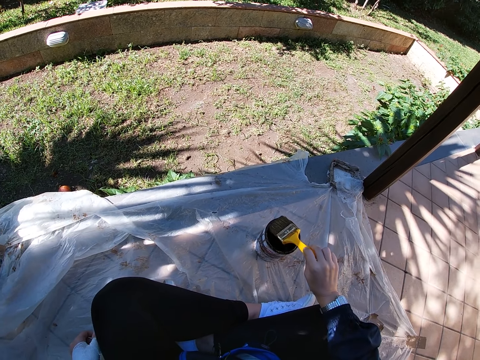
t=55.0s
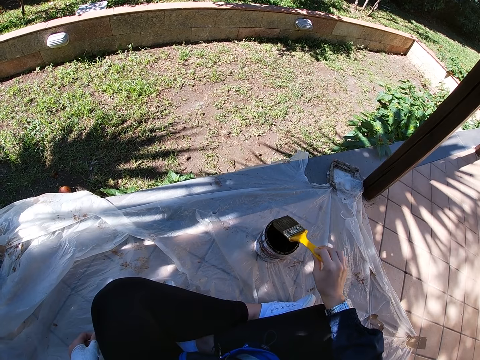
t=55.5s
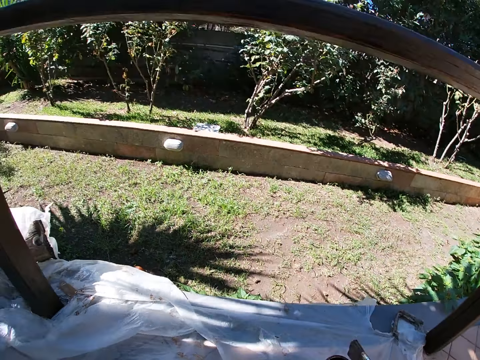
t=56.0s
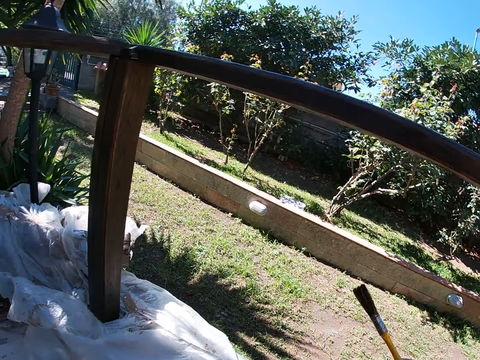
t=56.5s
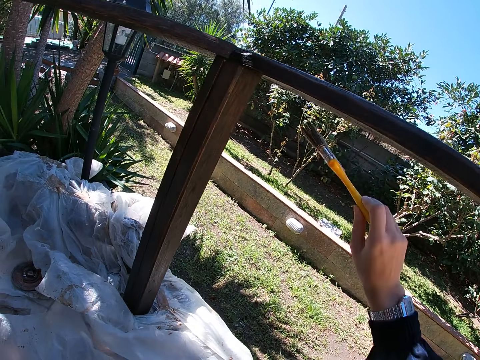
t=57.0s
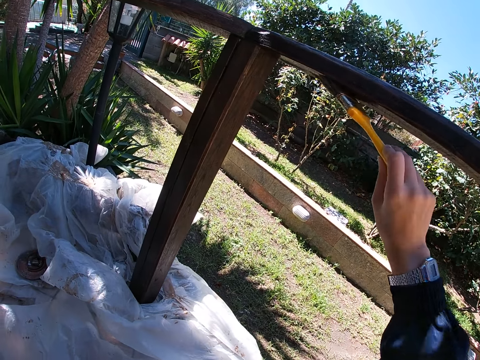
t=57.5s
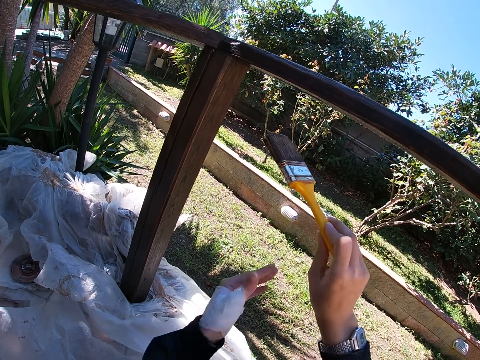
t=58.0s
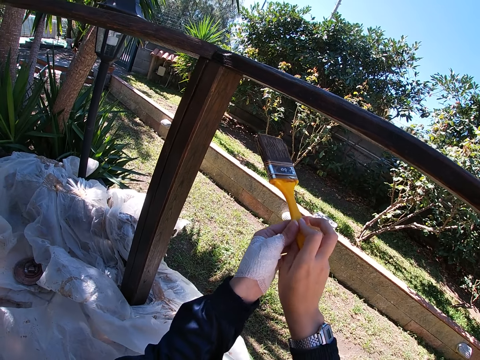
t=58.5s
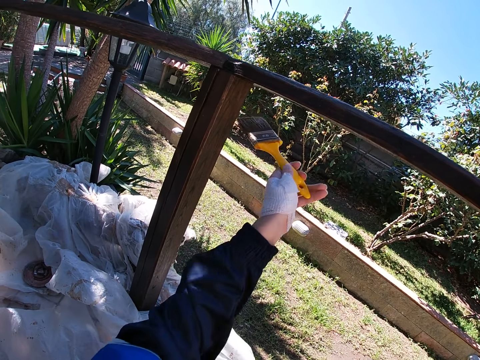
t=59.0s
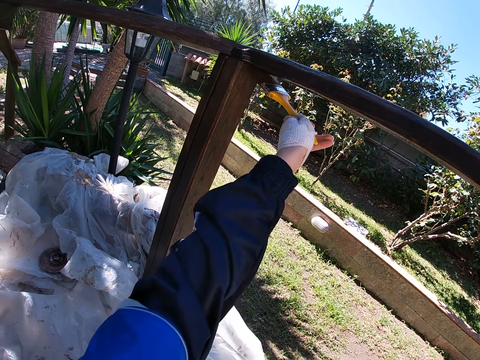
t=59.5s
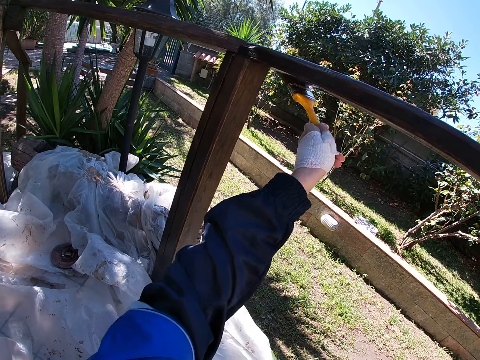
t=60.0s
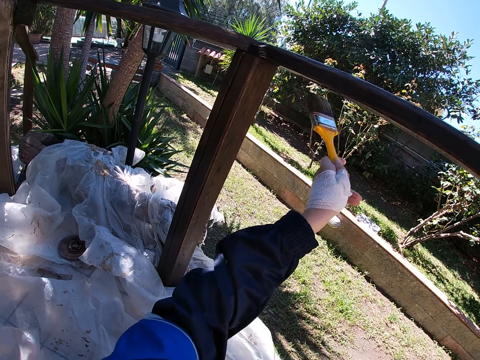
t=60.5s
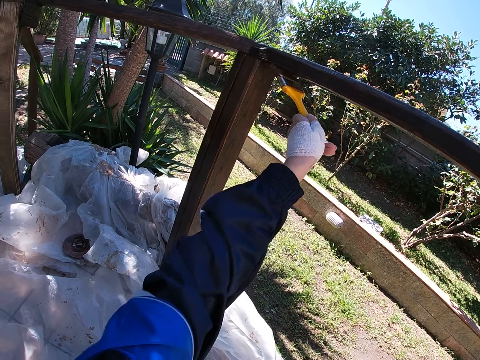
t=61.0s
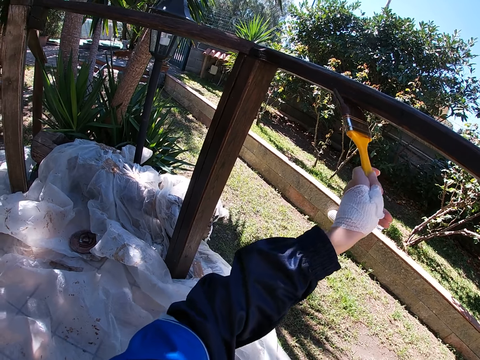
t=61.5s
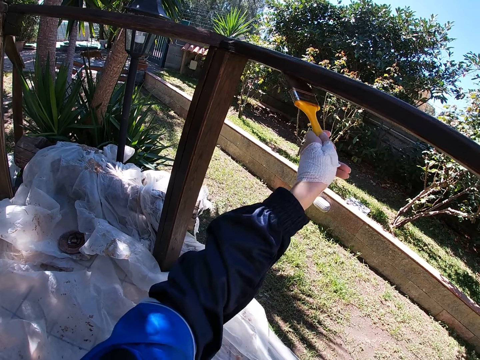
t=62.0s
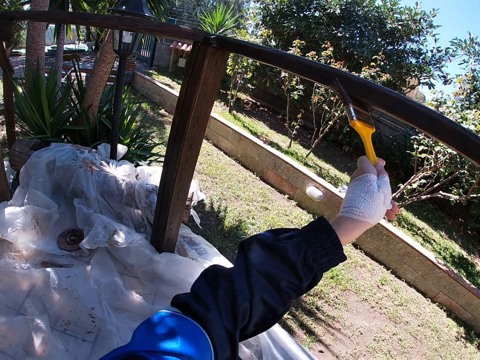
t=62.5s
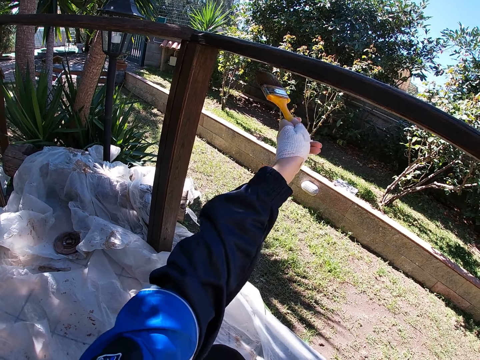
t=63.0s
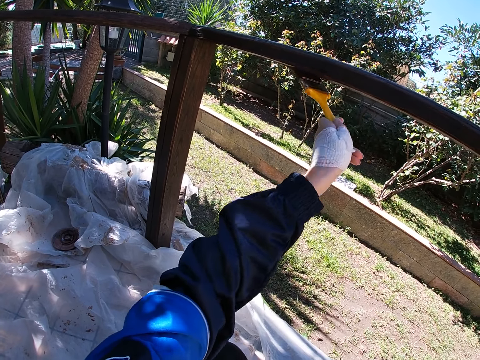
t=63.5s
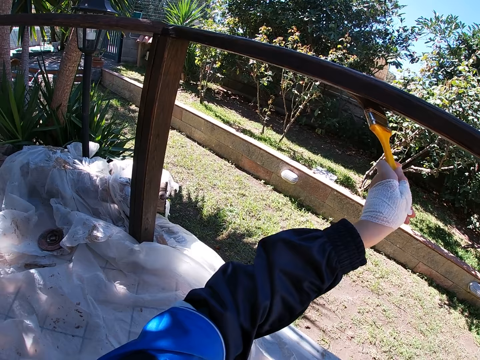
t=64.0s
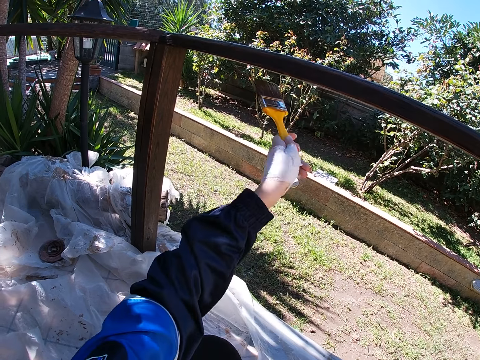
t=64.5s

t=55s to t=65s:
The camera wearer paints the frame of wood. They stop painting the frame of wood and change handling of the paint brush to the left hand. They paint the frame of wood.

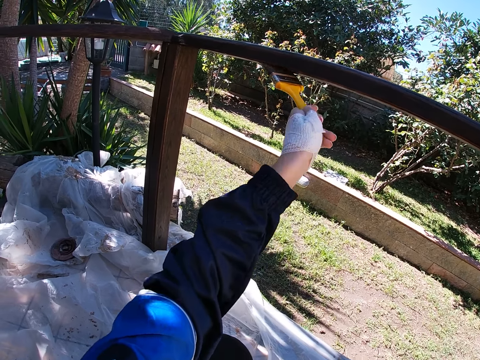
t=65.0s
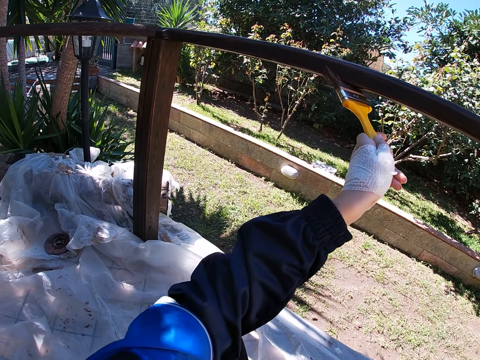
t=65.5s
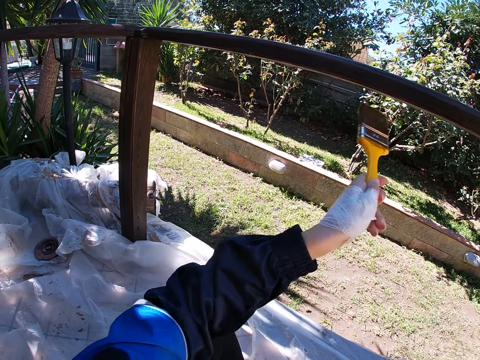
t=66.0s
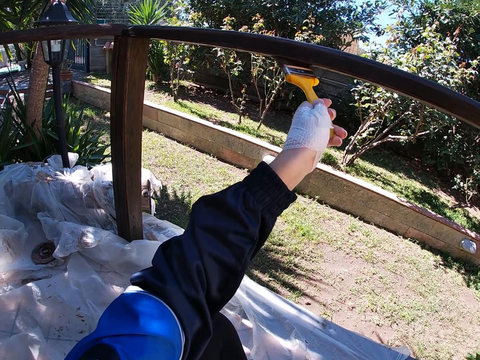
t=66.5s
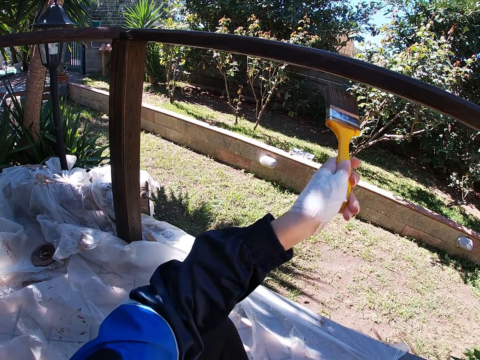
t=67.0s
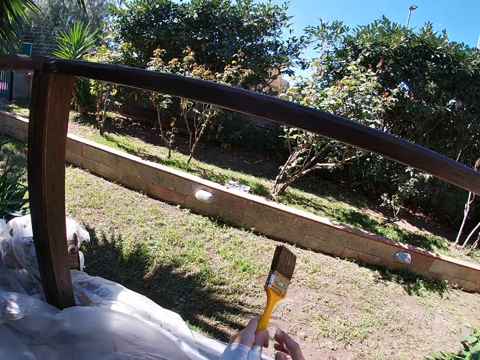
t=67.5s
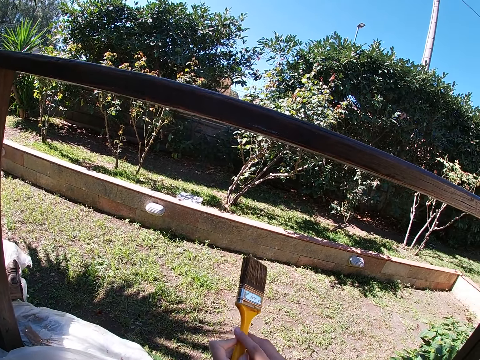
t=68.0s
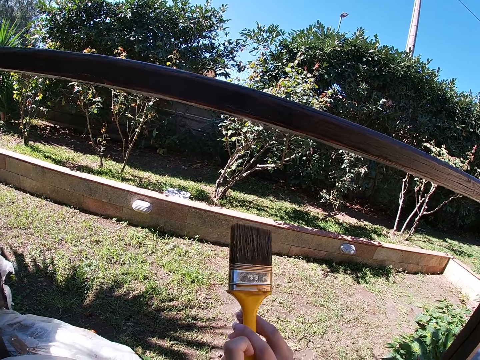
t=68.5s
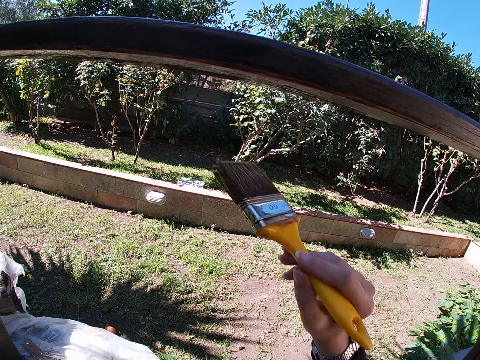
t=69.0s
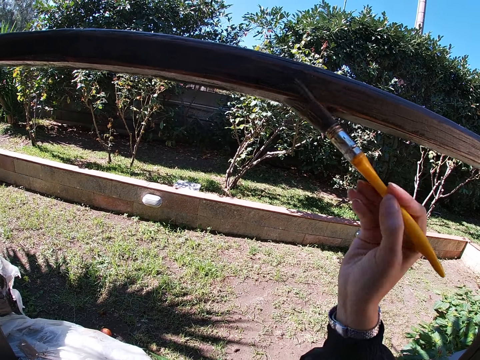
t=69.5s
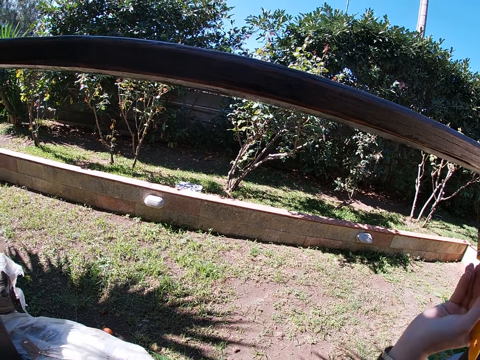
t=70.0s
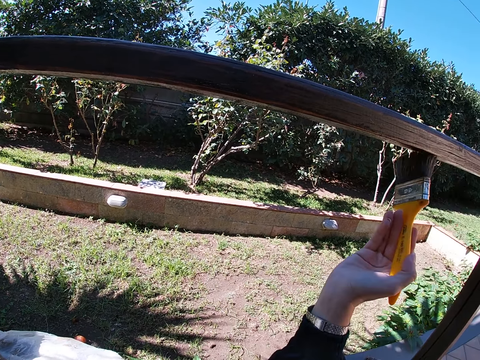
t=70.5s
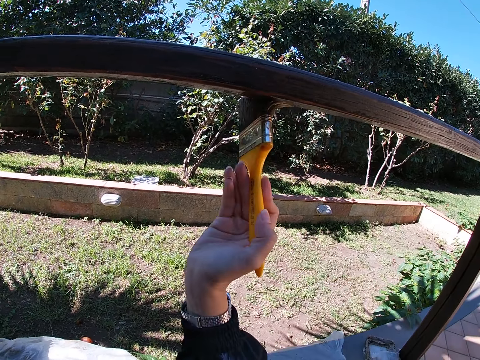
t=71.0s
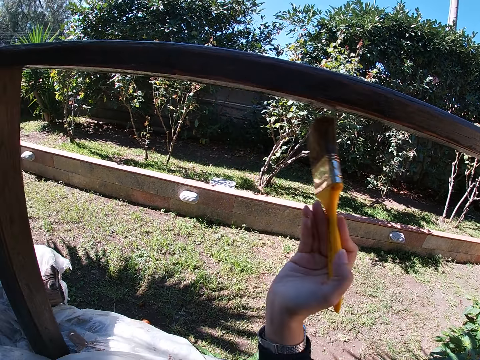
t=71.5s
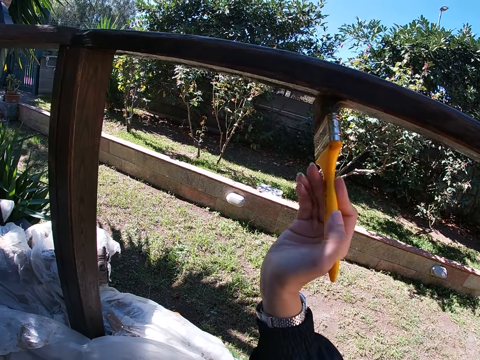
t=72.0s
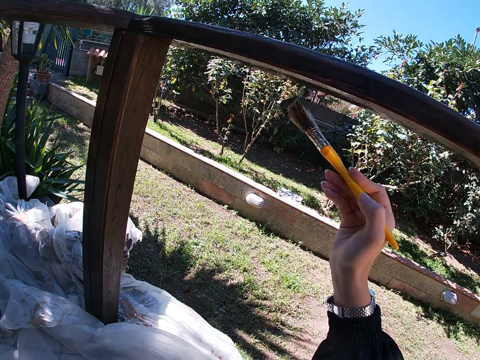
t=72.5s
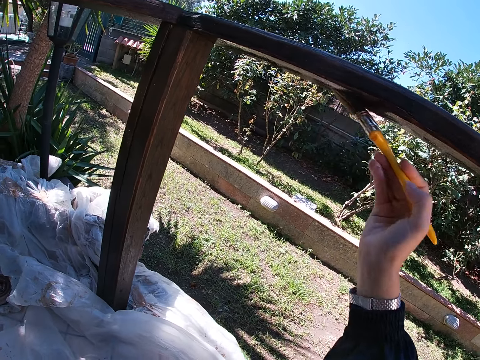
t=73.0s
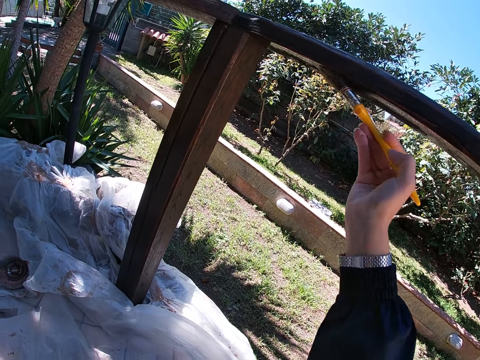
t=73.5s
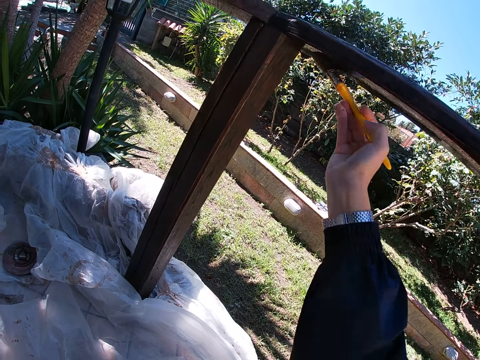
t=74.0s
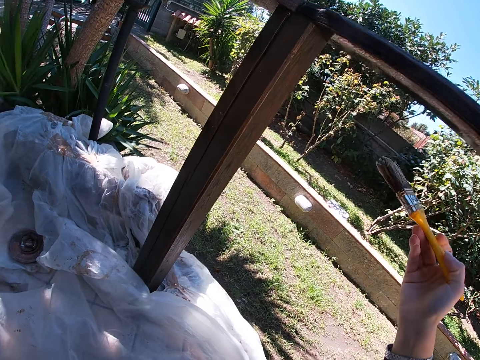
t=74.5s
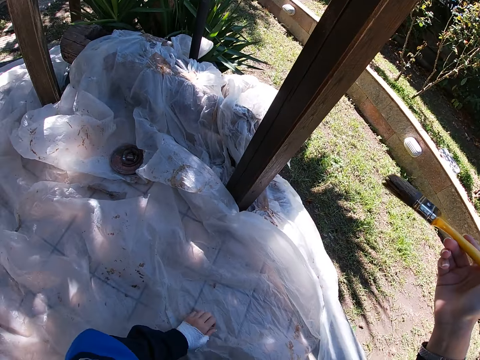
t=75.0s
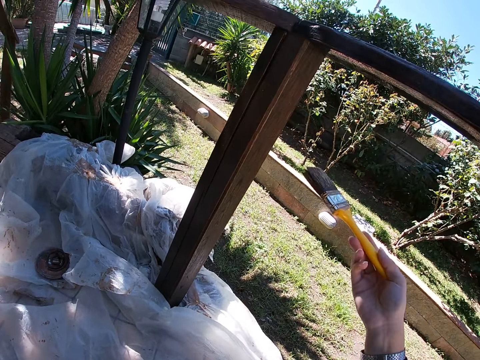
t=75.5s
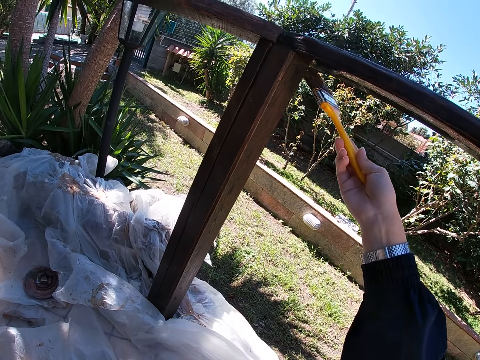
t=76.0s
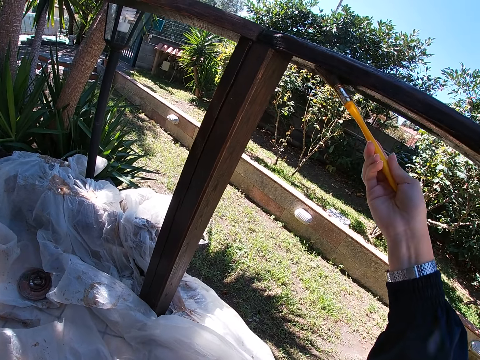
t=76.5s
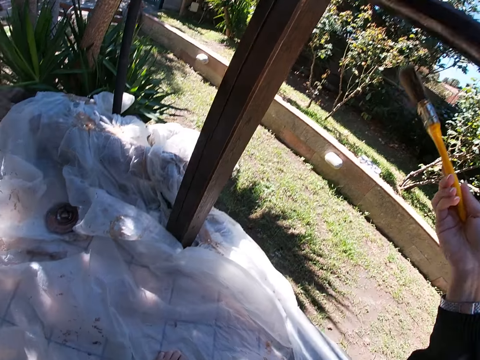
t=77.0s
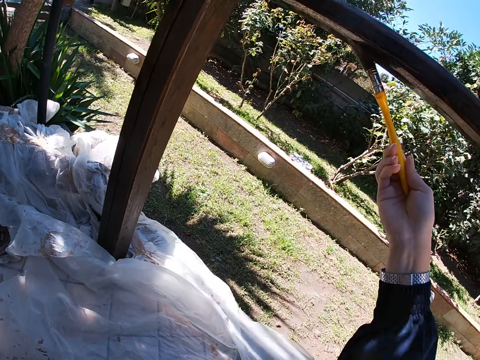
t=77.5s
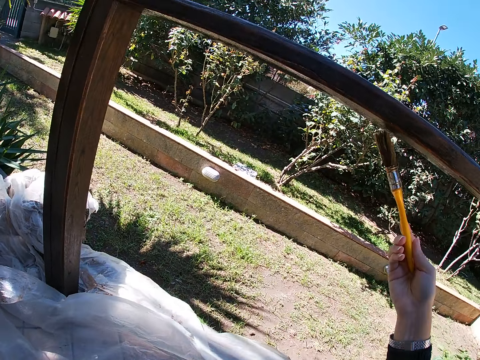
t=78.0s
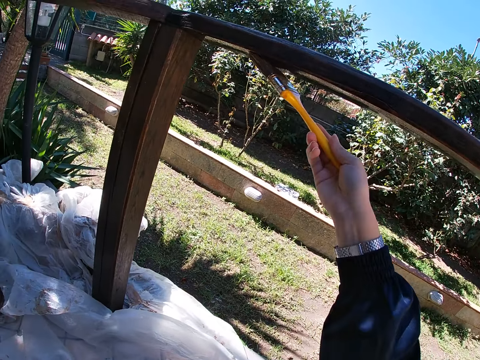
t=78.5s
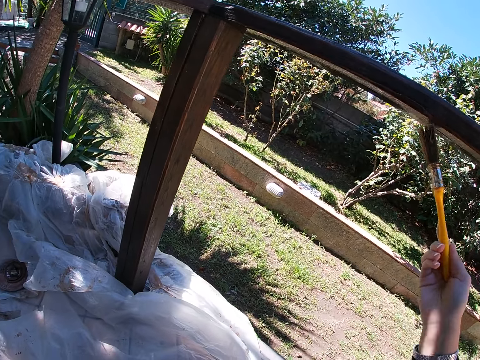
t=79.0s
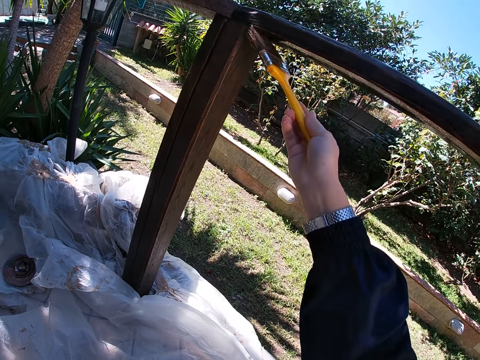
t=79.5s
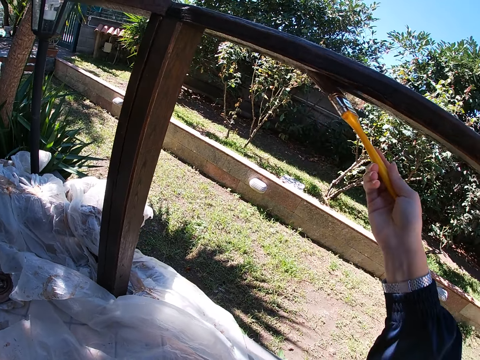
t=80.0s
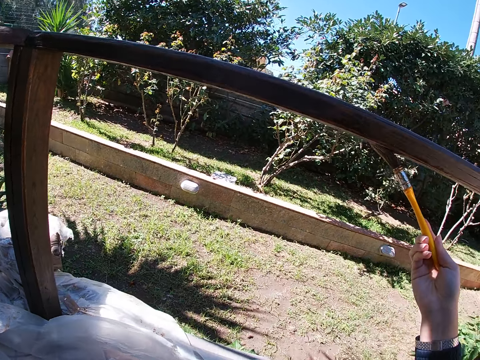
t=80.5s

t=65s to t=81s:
The camera wearer stops painting the frame of wood and changes handling of the paint brush to the right hand. They paint the frame of wood. They stop painting the frame of wood. They paint the frame of wood.
